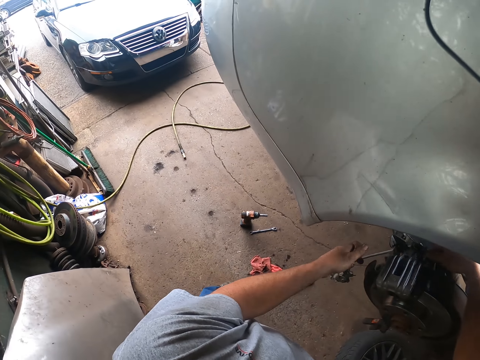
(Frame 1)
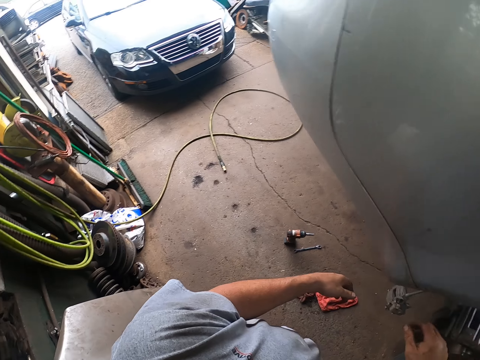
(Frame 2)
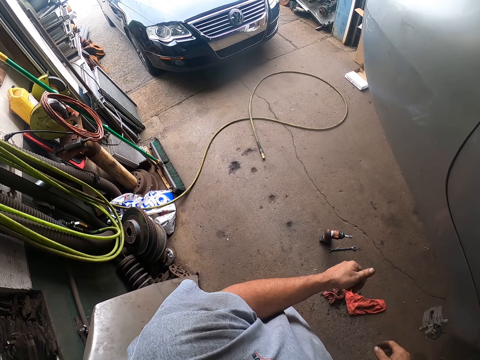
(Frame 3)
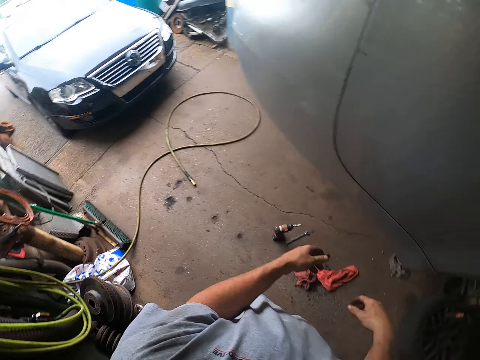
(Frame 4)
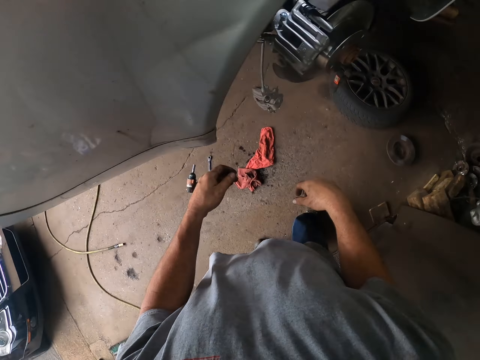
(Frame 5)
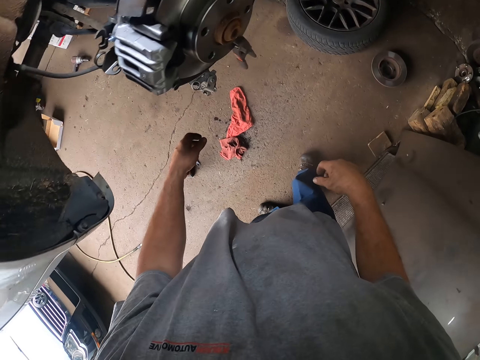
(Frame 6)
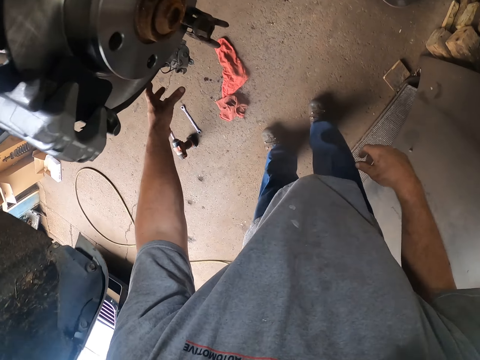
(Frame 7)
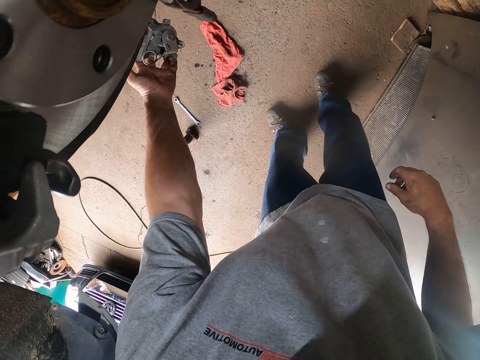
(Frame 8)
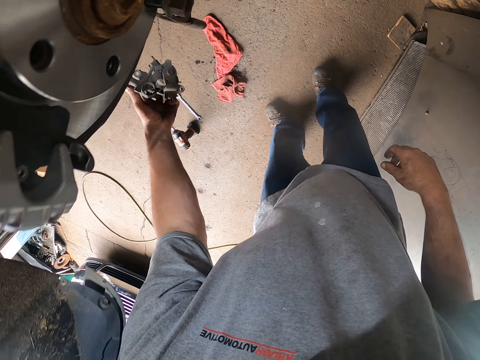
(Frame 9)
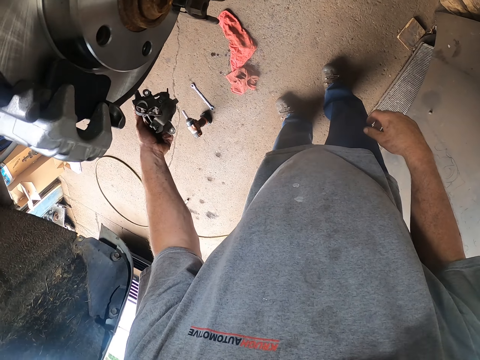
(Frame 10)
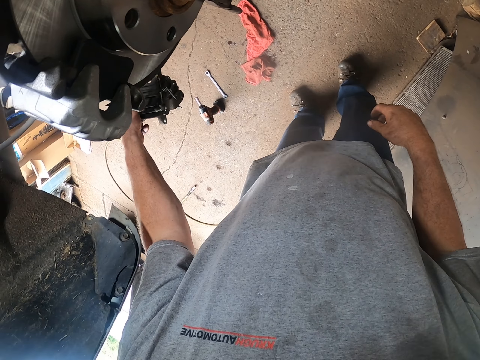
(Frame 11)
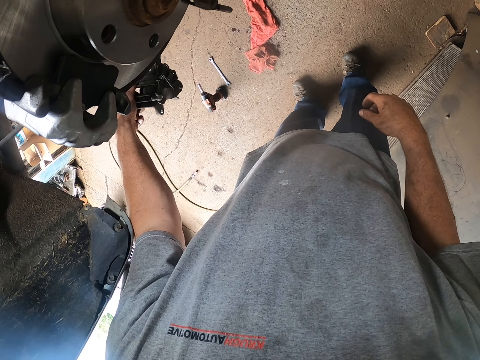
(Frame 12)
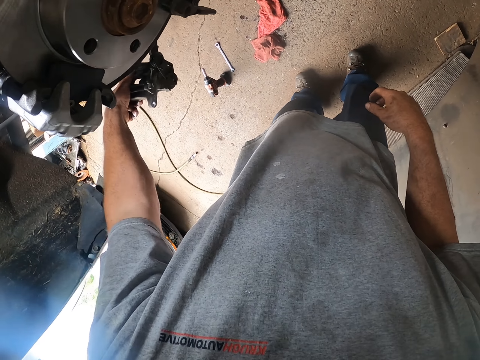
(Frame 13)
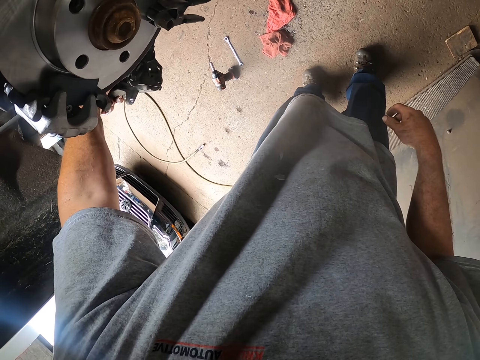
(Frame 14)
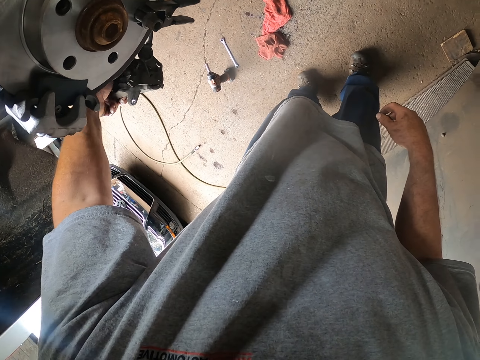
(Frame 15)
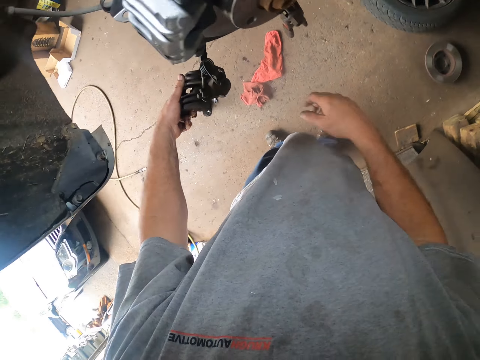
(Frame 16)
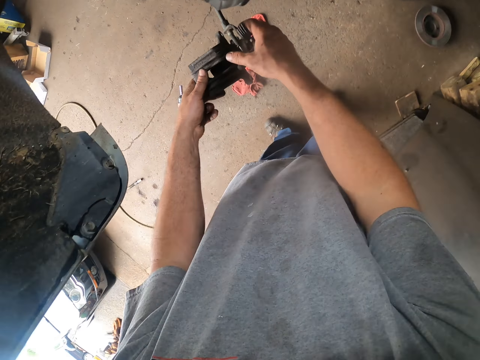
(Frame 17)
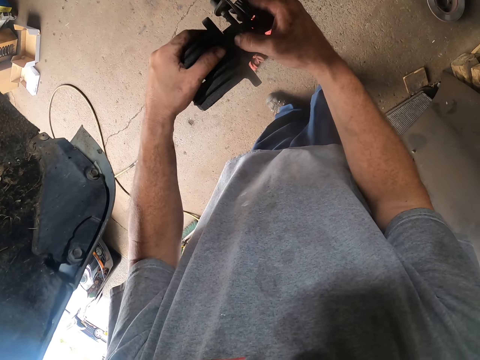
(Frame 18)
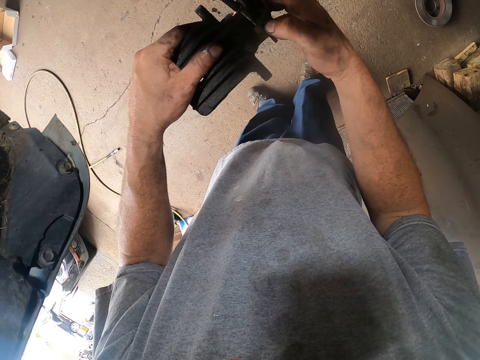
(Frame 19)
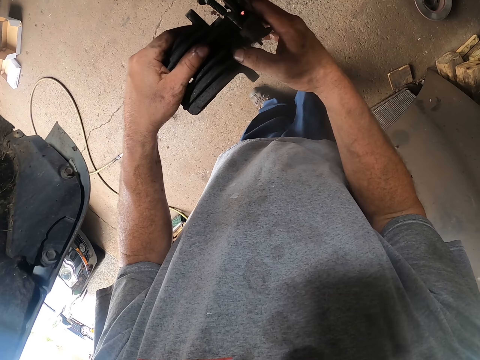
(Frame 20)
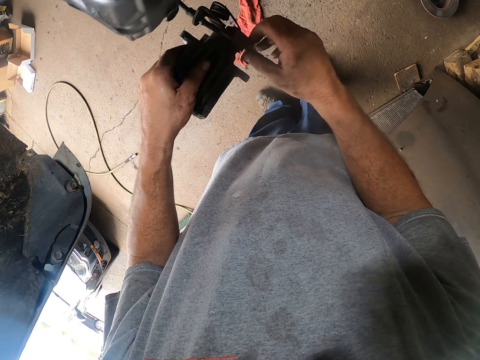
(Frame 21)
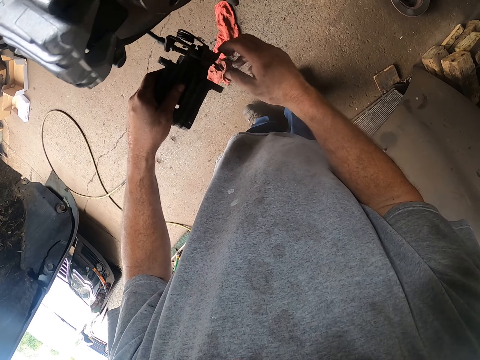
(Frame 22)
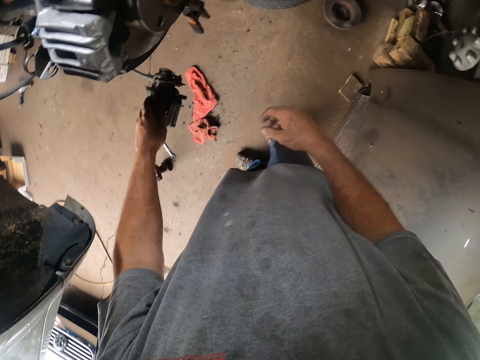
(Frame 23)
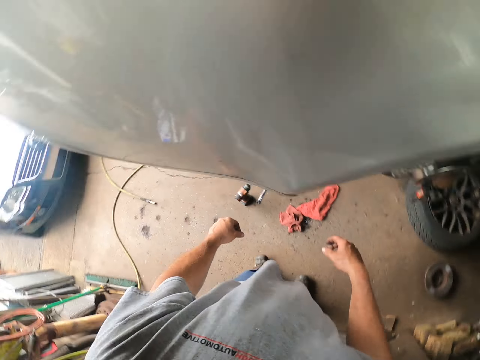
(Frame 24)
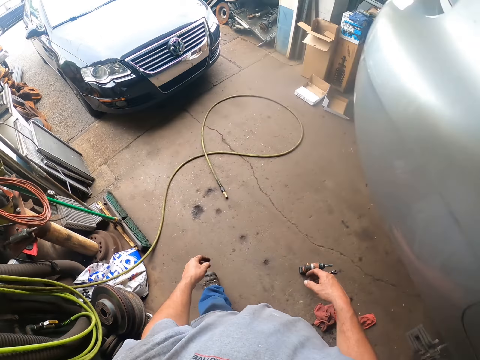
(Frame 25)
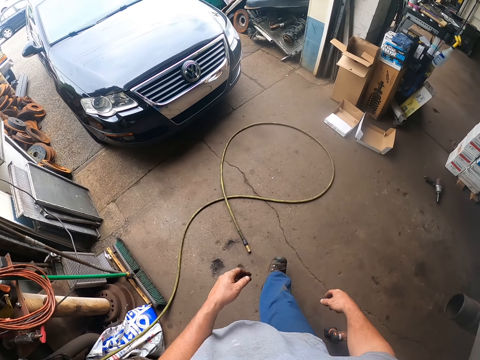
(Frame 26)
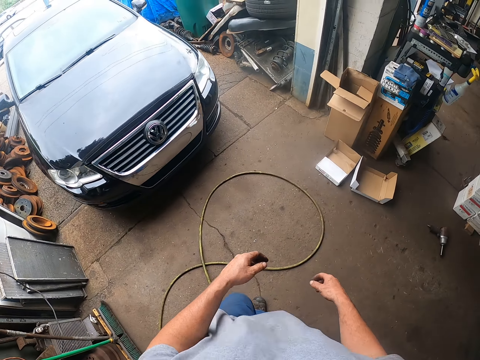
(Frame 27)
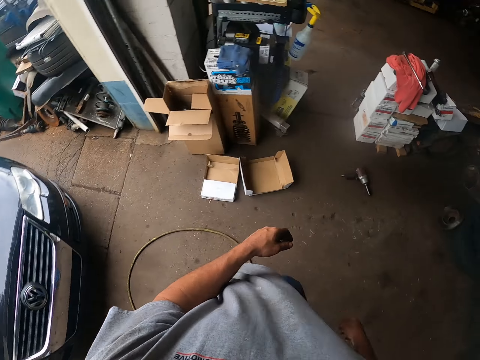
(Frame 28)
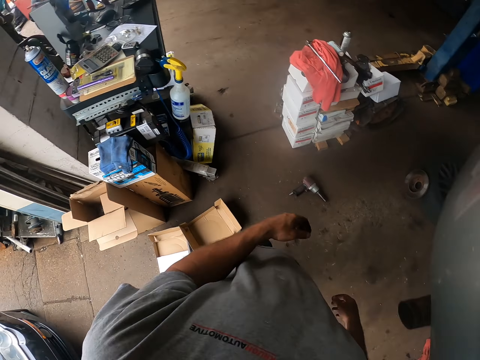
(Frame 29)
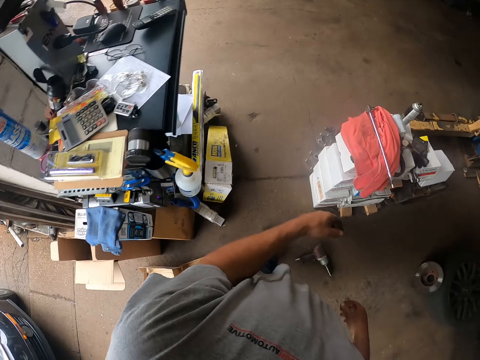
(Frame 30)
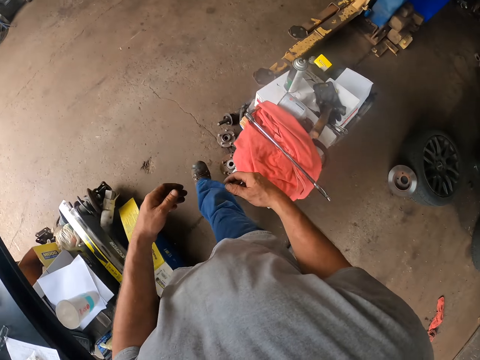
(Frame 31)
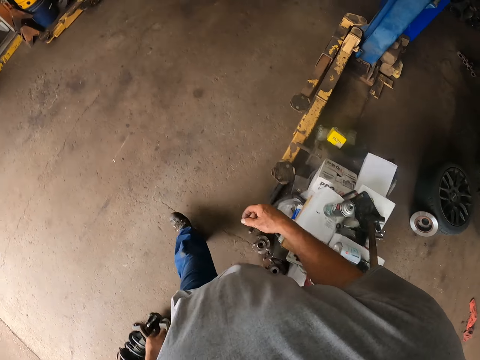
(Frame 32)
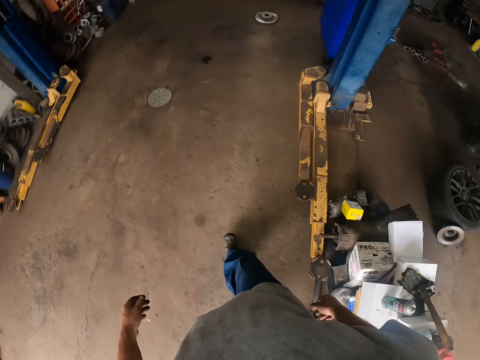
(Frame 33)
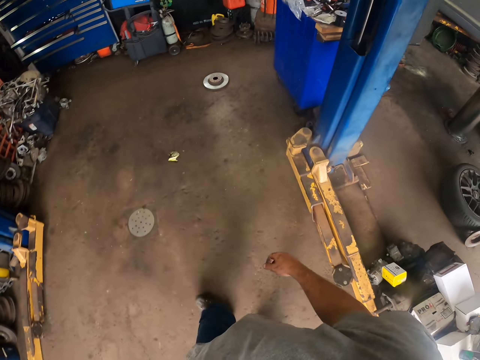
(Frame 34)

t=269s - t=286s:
The camera wearer lowers his hands from the brake caliper. He touches an old brake caliper. He lowers his hands from the old brake caliper. He walks in the garage.

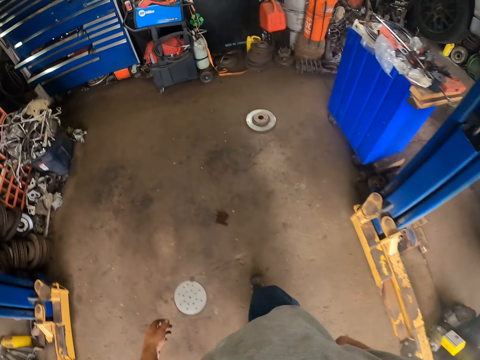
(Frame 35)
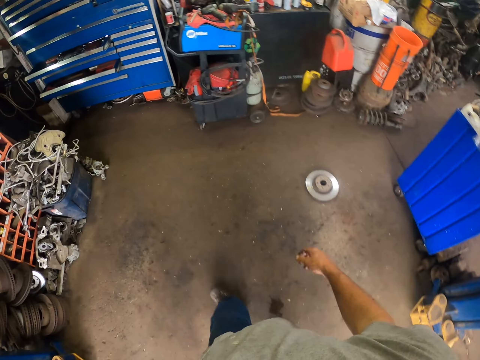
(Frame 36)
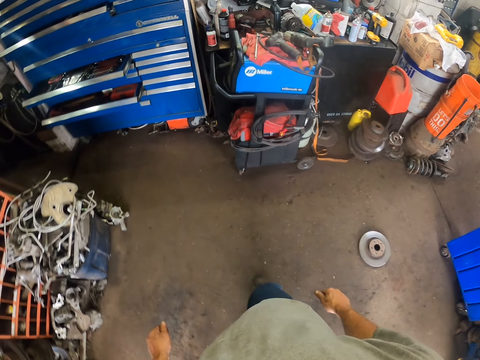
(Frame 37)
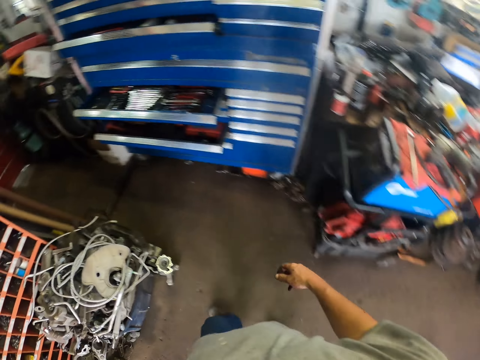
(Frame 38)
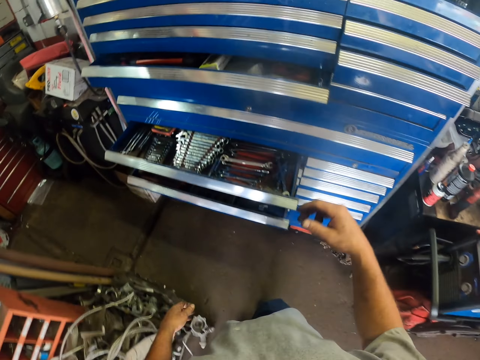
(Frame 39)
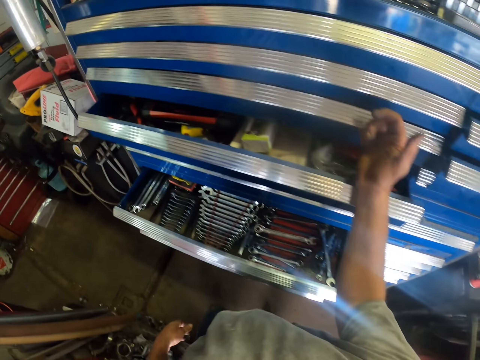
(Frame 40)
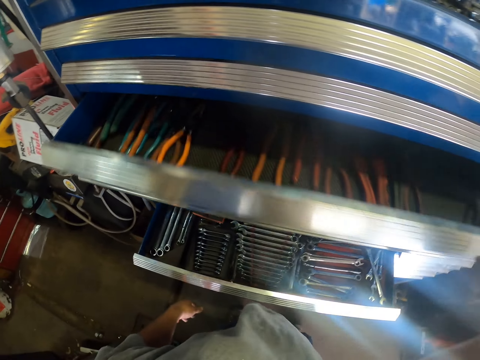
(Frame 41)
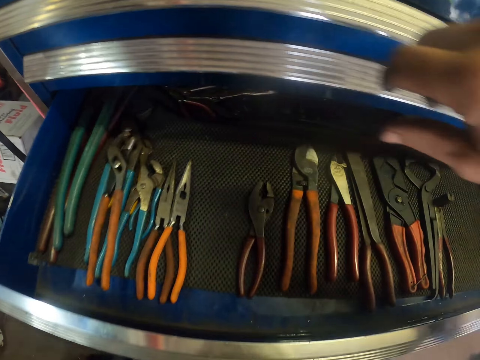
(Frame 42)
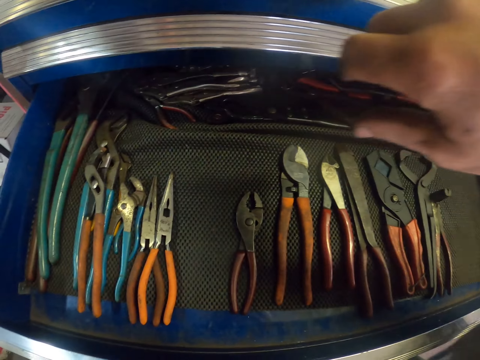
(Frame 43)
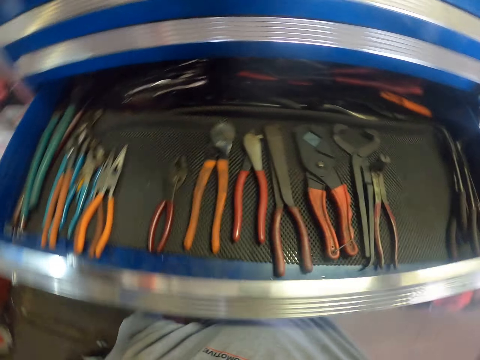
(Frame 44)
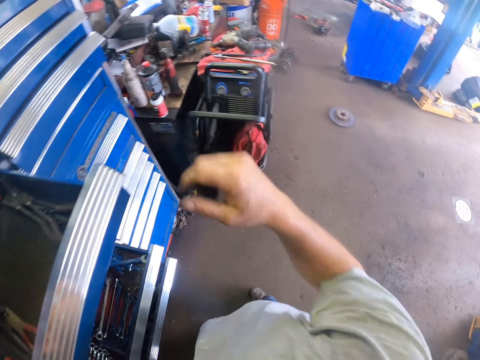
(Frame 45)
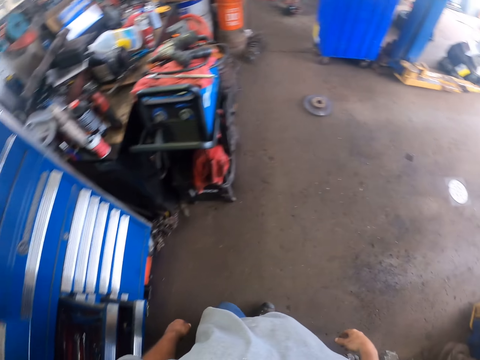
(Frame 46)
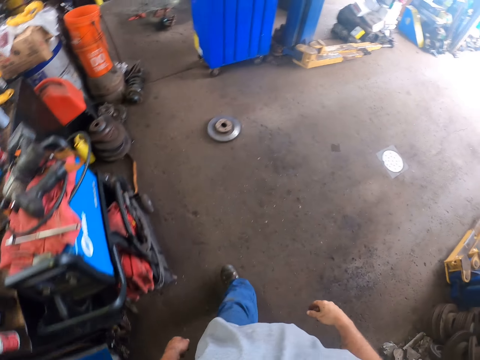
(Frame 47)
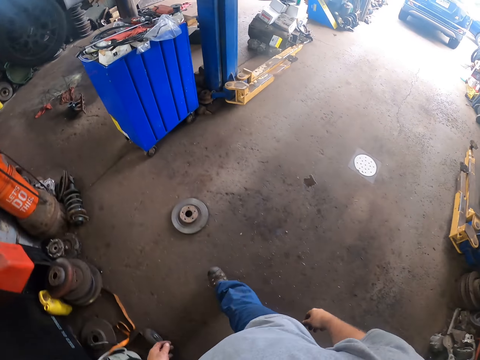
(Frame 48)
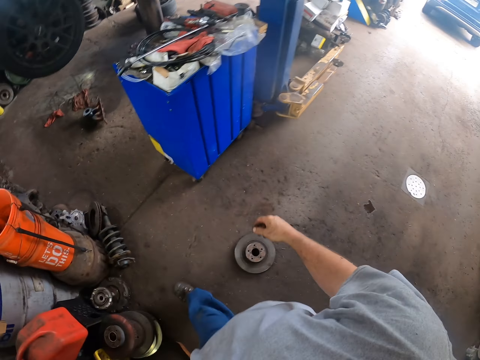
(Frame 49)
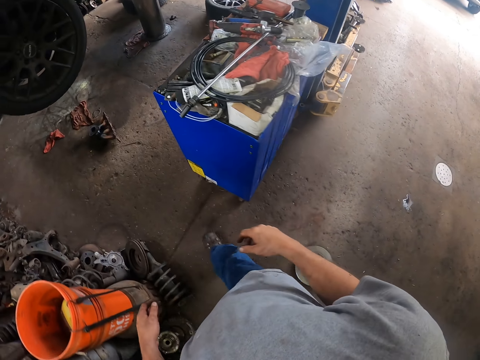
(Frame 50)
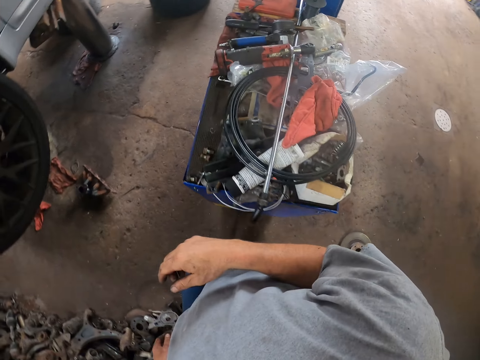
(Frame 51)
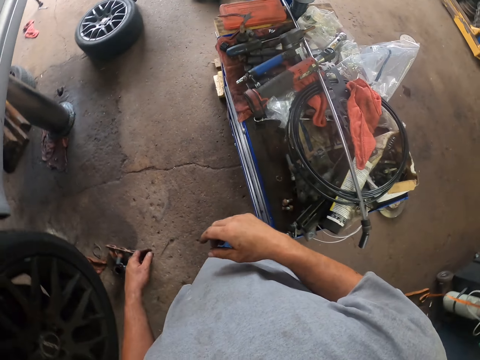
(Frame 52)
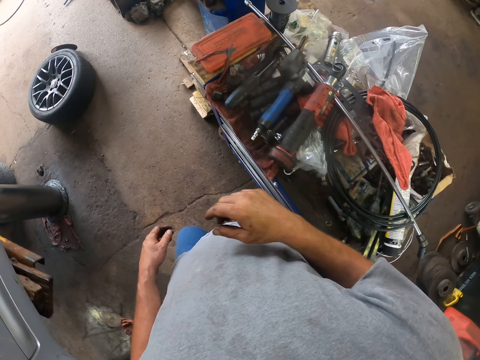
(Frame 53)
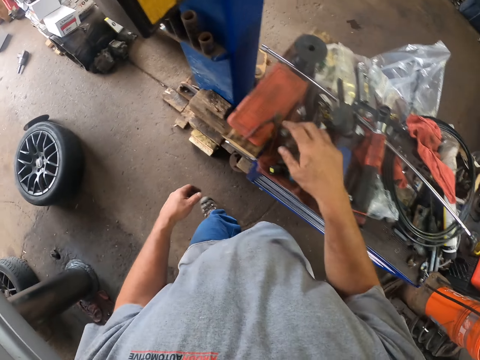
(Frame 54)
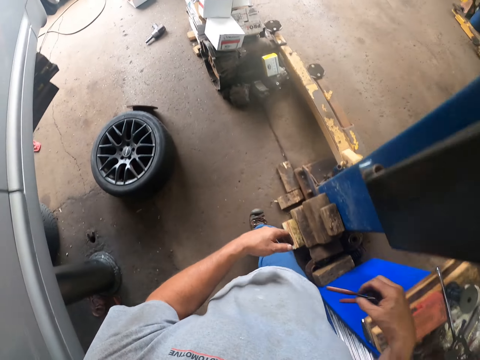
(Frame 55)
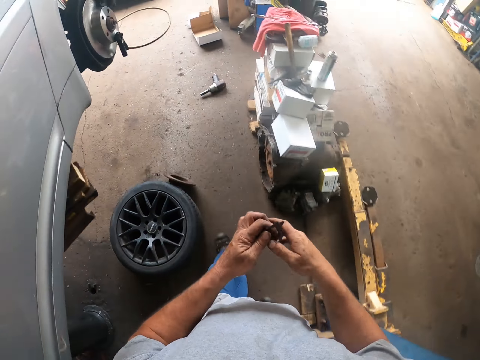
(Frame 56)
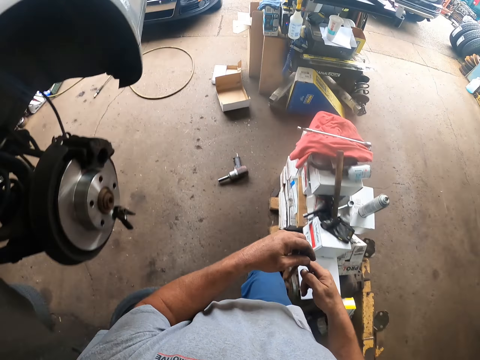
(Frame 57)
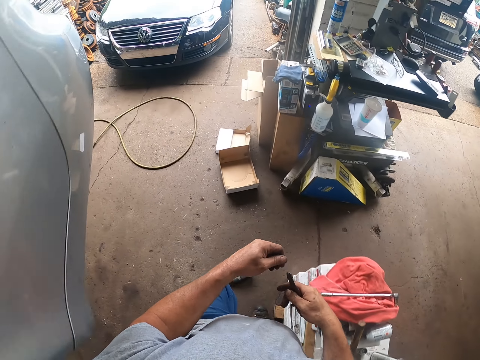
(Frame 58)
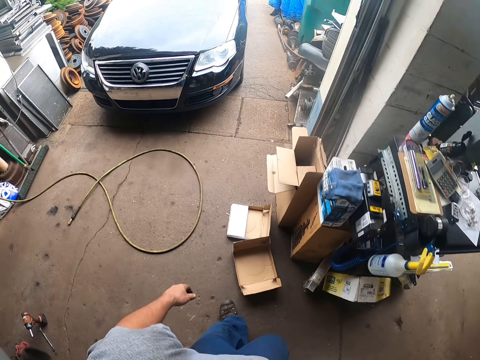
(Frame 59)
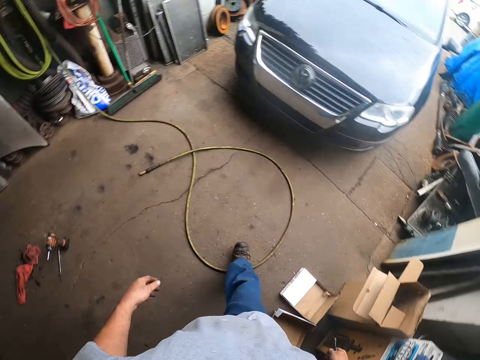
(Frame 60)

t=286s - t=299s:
The camera wearer opens a drawer. They walk away from the drawer in the workplace. They pick up pliers, pass the pliers to the left hand and walk towards the car.
